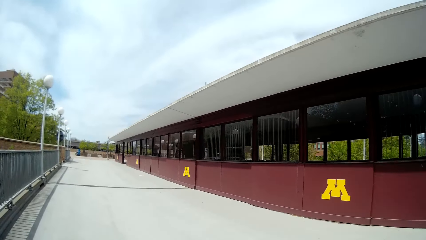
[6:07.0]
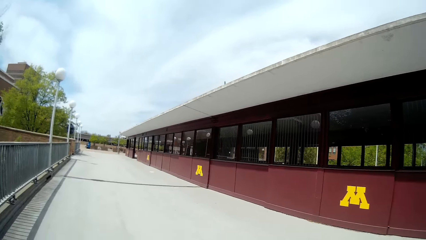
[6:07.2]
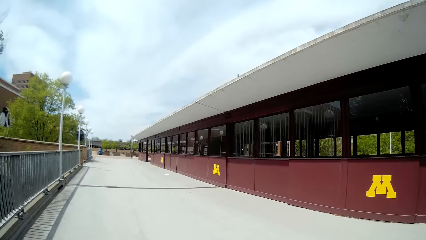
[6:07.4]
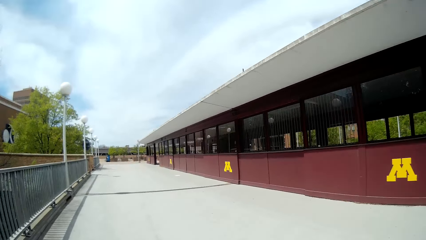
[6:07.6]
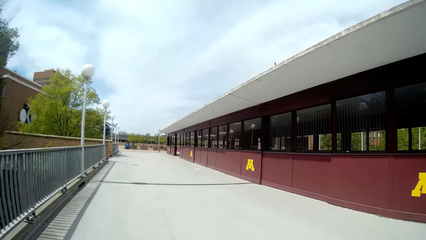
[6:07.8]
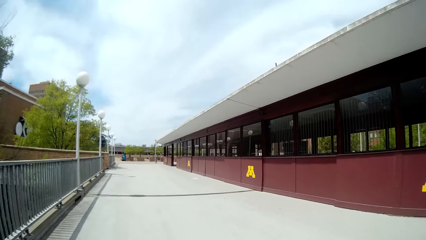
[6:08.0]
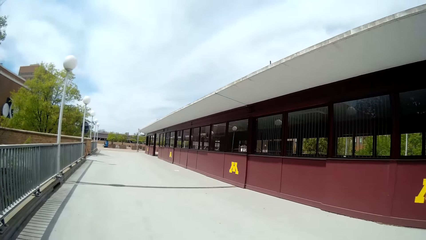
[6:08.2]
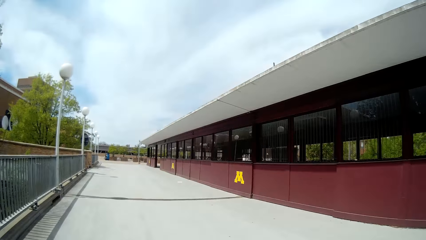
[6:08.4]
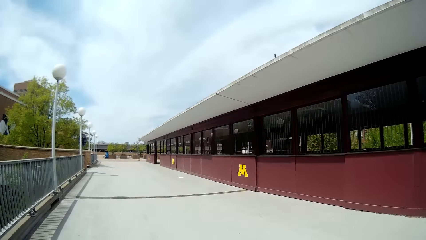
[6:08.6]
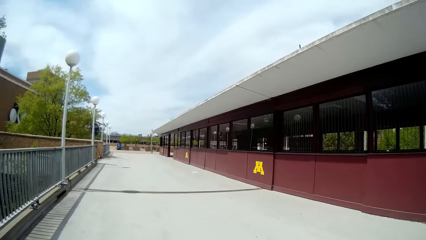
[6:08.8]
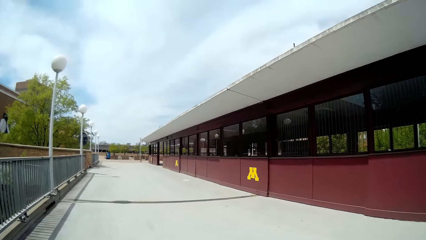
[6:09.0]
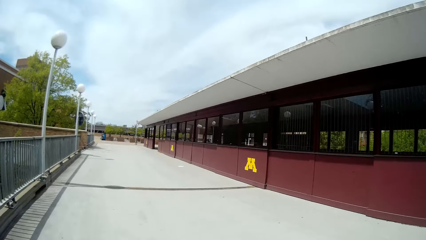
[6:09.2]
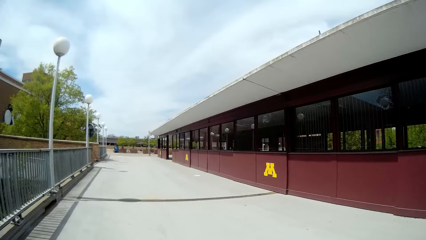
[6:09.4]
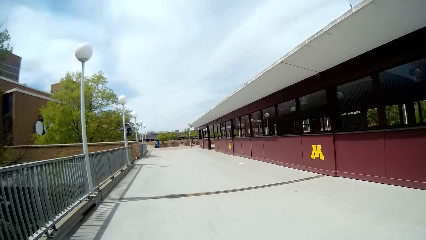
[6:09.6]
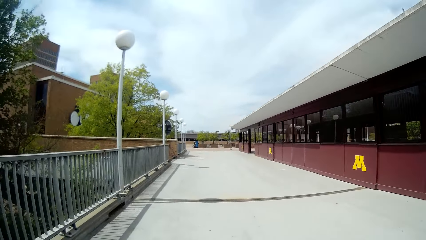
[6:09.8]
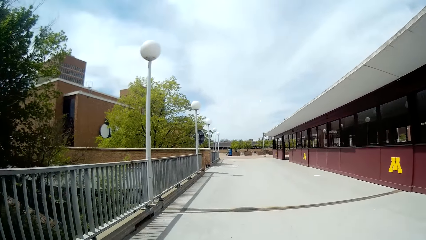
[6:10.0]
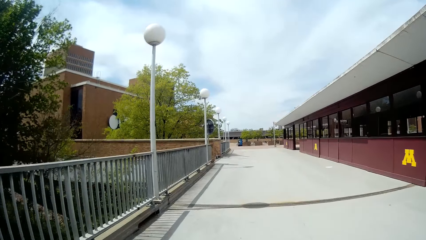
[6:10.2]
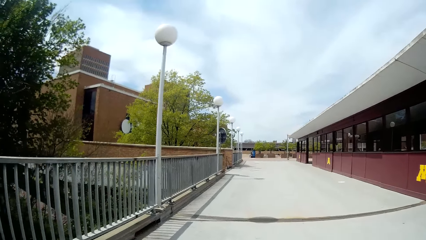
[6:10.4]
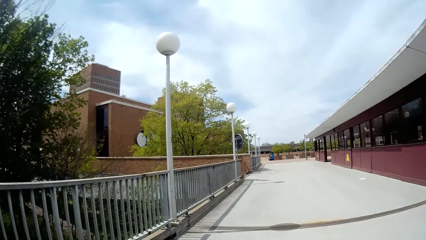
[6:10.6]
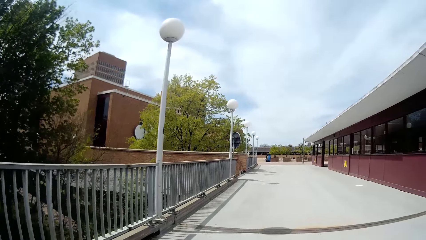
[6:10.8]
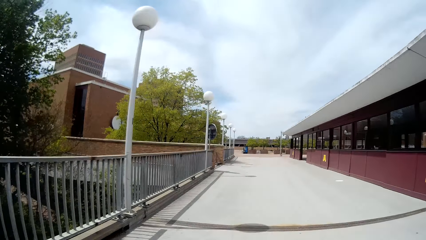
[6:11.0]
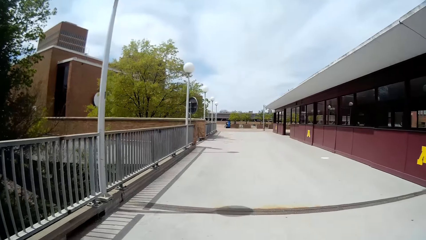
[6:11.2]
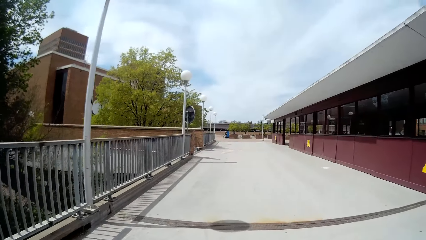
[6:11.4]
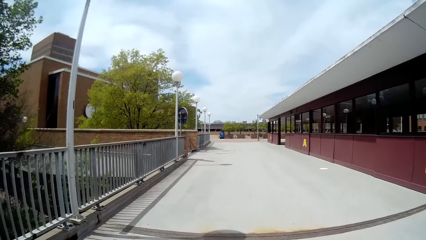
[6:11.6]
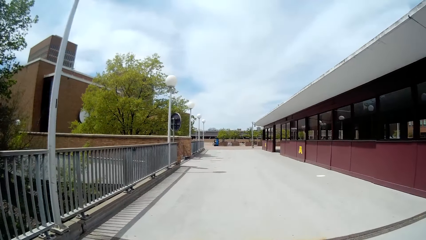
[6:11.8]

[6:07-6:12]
The camera wearer is walking.

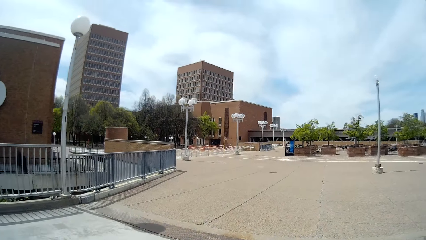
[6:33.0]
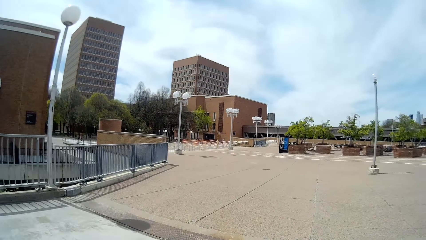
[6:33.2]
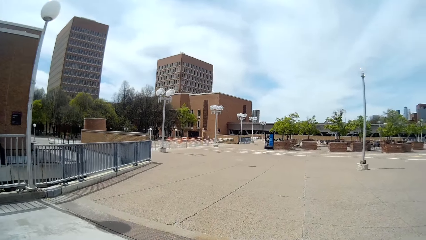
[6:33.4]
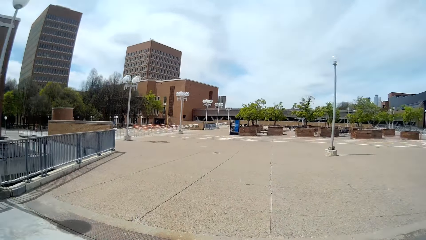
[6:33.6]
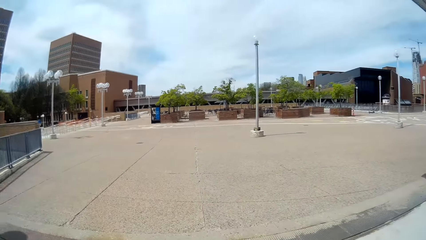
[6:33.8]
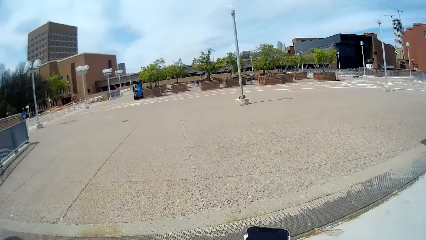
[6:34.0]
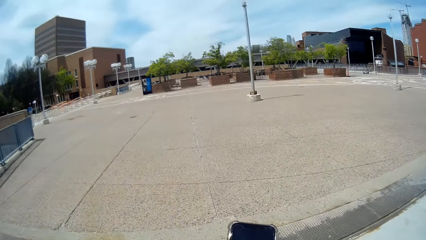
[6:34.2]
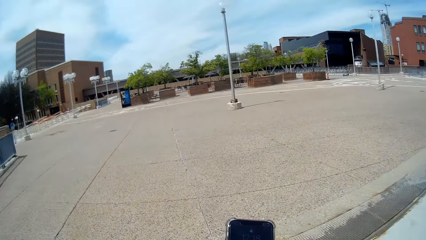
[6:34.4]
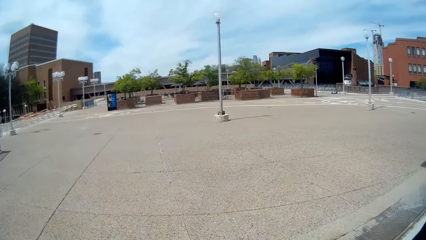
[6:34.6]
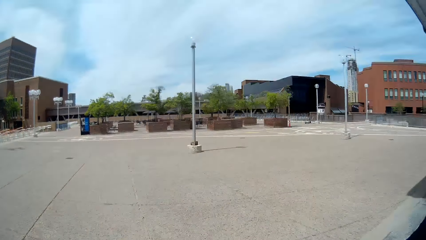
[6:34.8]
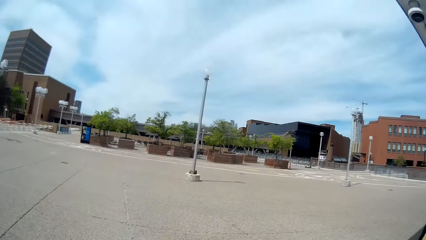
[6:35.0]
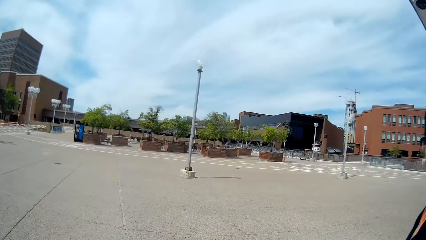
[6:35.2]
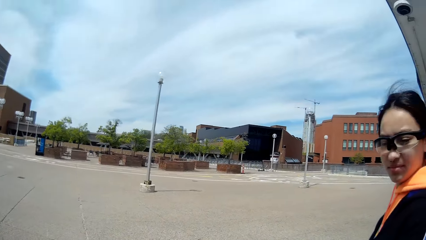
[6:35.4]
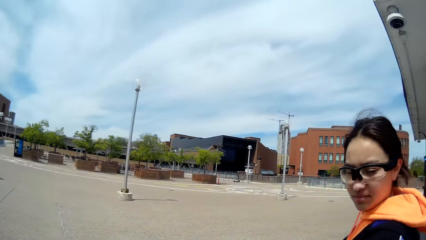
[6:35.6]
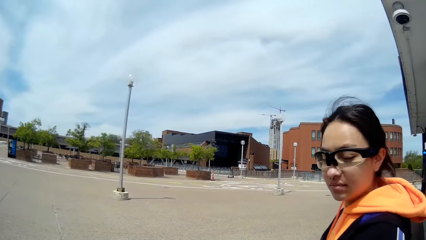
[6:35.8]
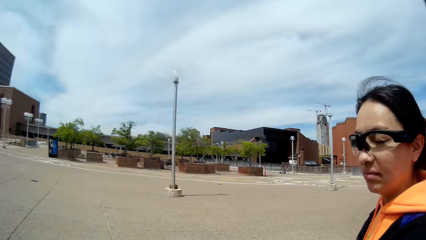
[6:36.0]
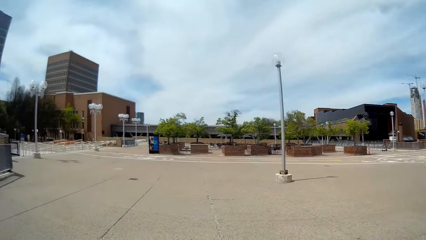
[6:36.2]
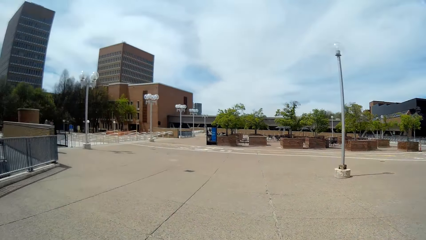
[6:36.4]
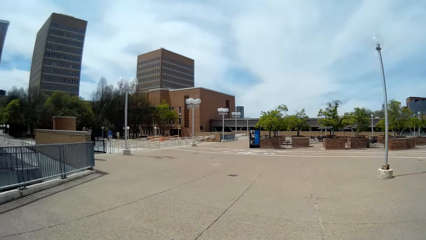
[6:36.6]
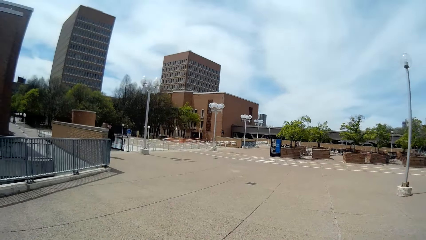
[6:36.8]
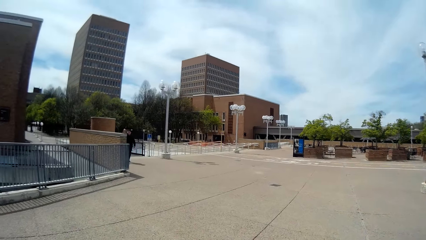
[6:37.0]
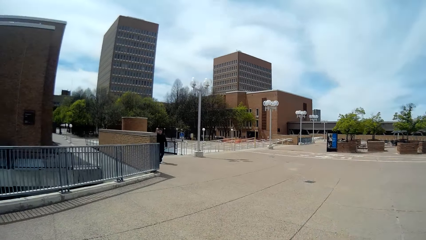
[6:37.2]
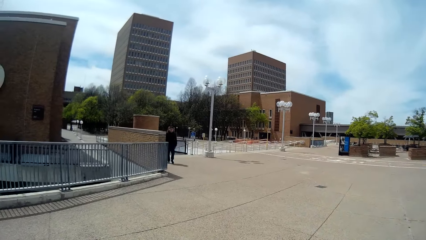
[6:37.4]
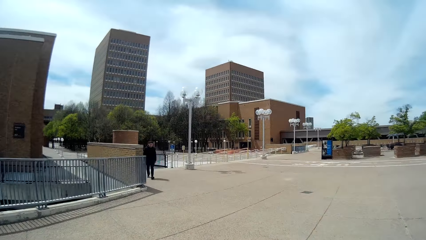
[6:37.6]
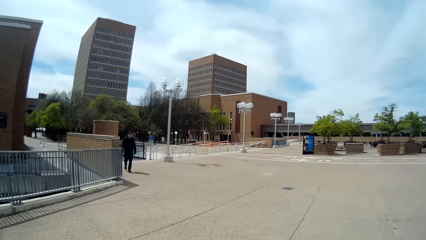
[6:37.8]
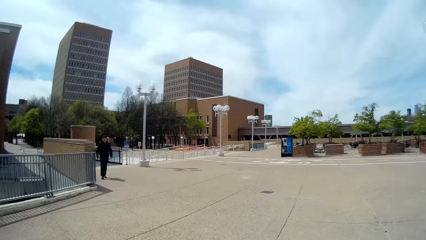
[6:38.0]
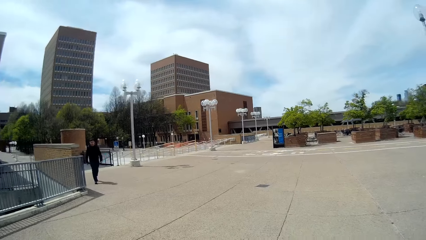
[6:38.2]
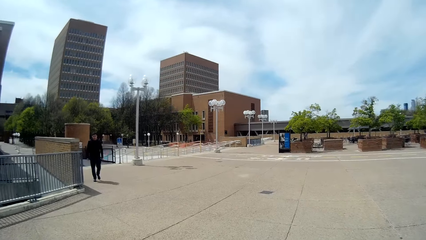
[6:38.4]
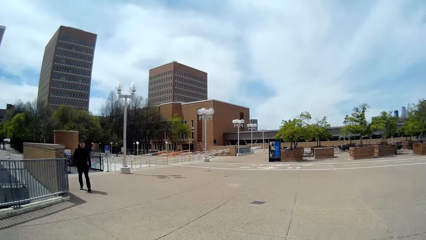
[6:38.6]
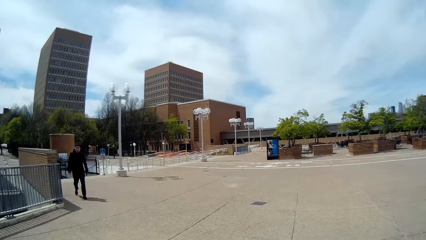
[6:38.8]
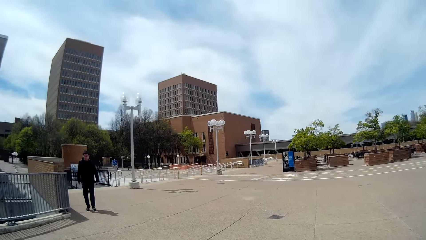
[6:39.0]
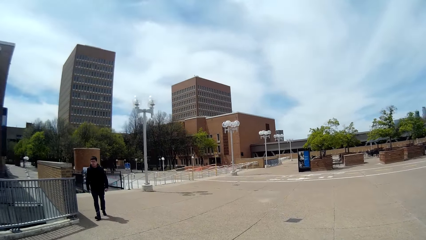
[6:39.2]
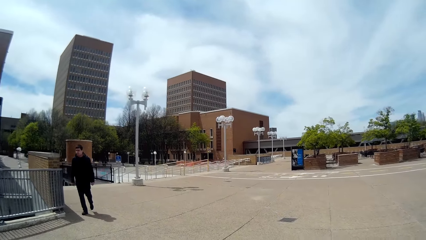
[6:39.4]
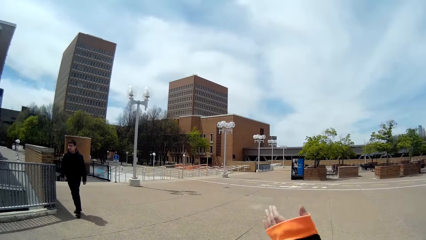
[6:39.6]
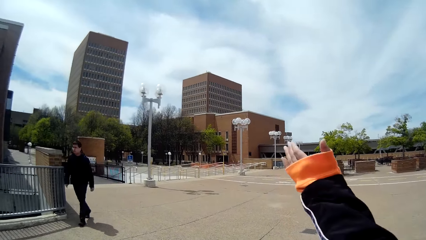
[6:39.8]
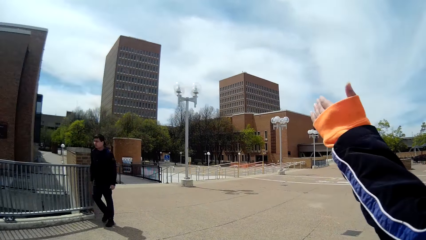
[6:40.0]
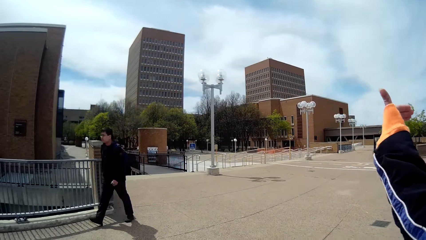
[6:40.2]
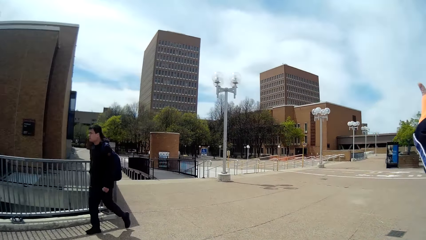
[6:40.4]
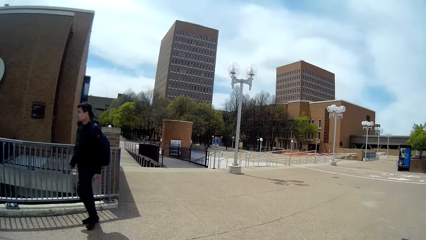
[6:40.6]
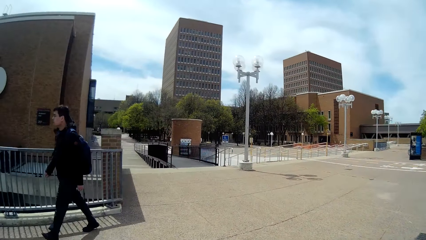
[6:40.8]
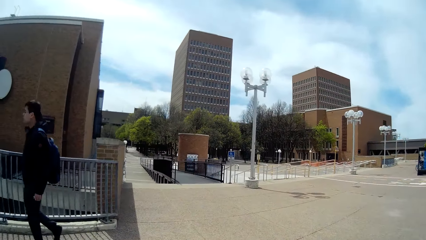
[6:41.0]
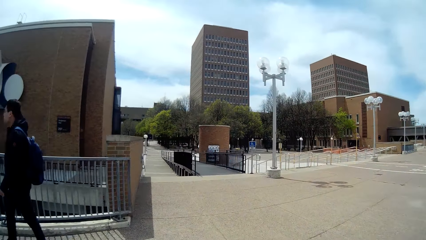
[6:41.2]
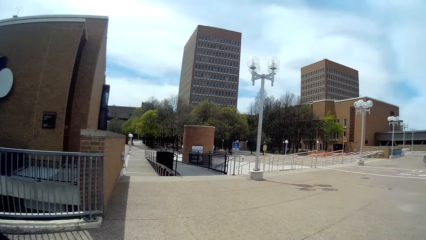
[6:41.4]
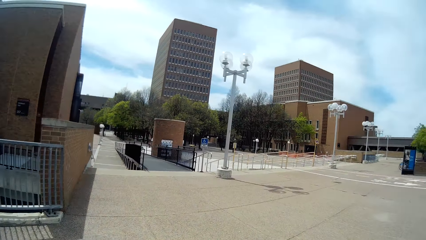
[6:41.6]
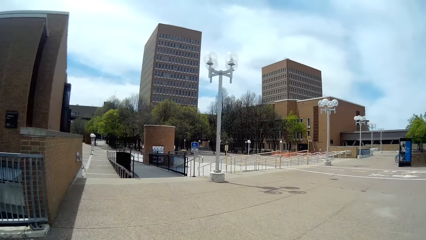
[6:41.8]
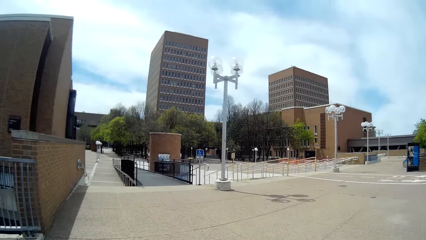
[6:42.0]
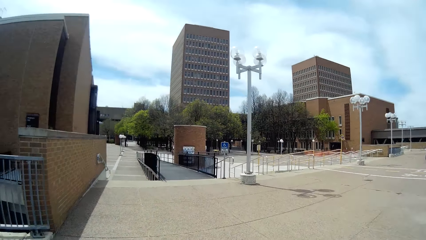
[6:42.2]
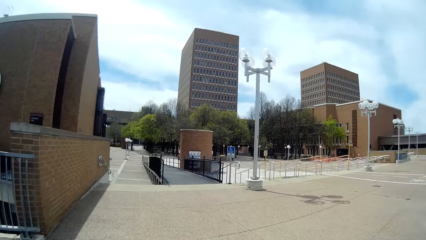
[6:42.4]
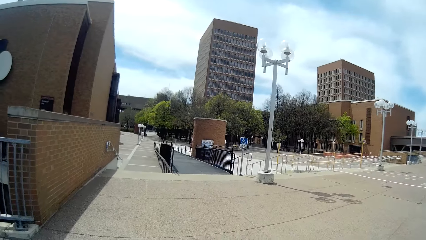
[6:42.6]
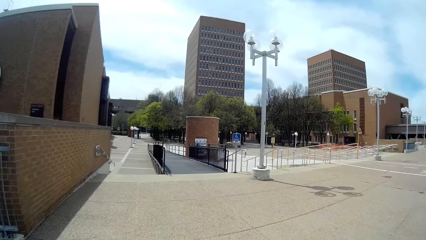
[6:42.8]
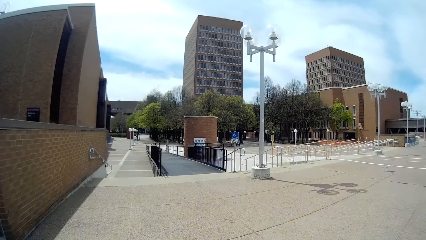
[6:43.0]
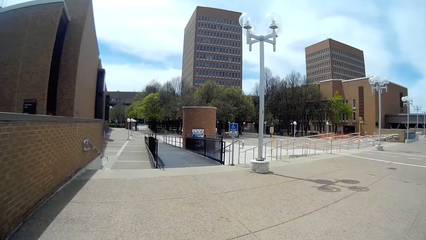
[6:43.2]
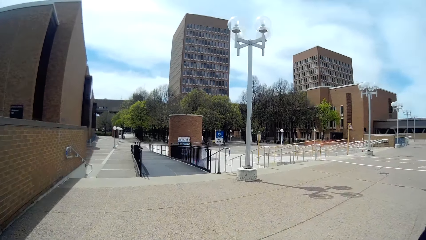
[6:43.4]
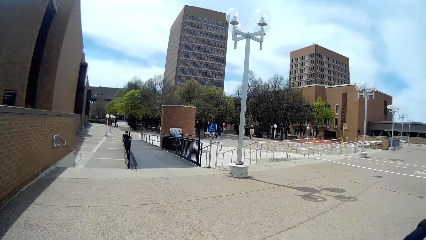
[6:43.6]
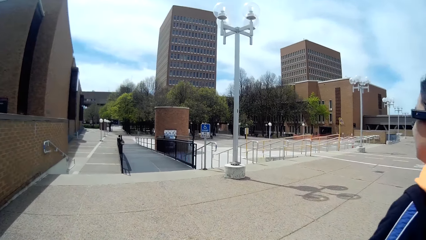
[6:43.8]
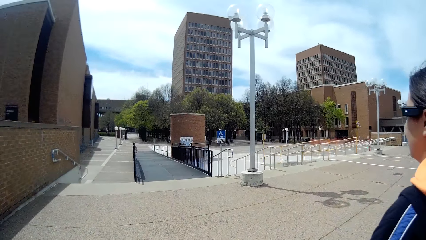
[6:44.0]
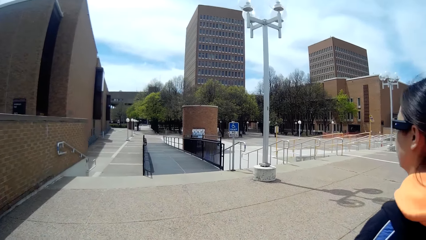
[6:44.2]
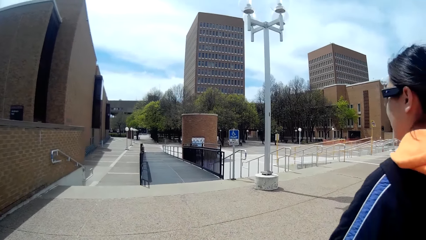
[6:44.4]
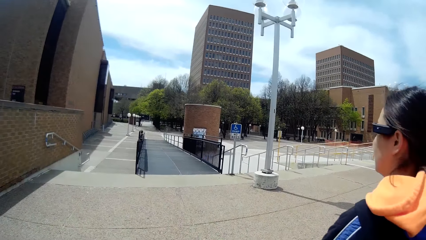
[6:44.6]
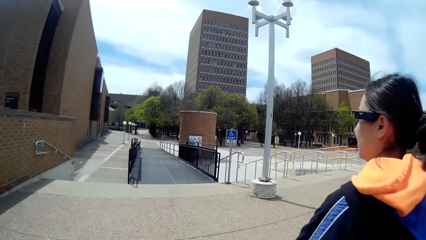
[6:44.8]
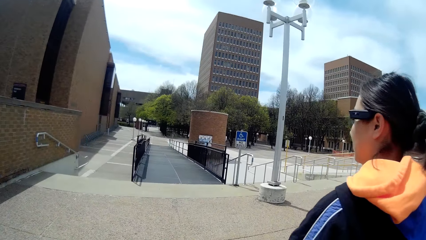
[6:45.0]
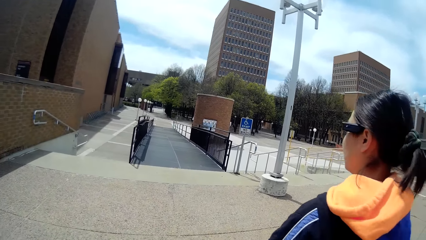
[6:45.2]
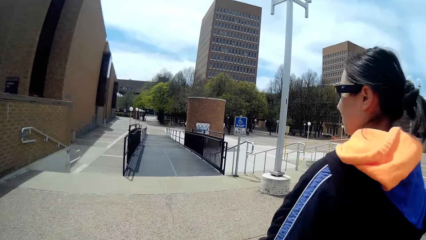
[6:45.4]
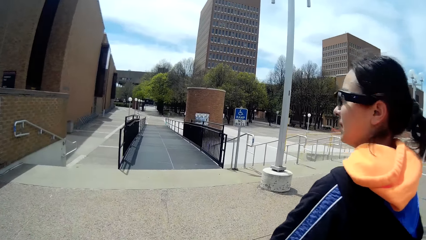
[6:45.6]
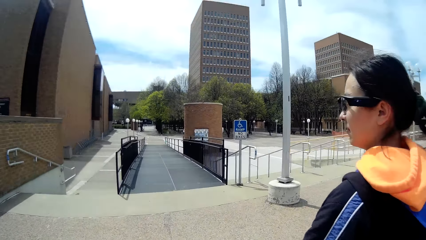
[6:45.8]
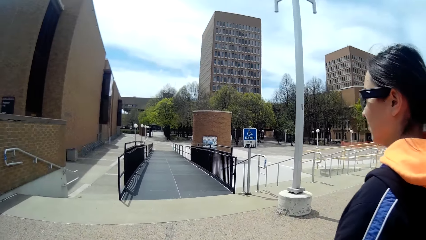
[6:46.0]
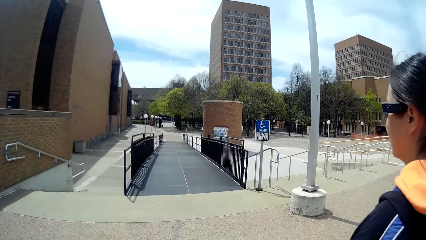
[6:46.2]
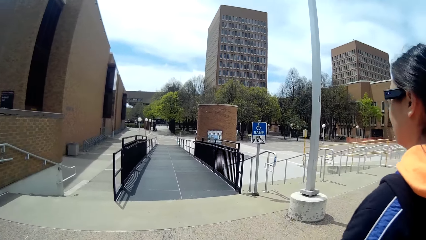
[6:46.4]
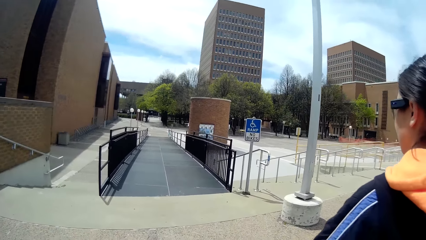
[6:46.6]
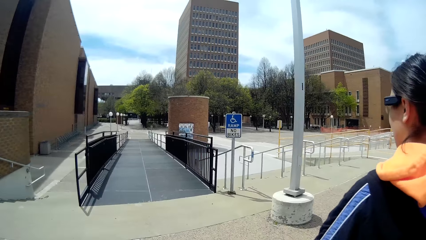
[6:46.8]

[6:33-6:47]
The camera wearer operates a phone in her right hand. She is talking to a lady. A man walks past the camera wearer. The lady raises her hand. The camera wearer drops her hand. She converses with the lady.
